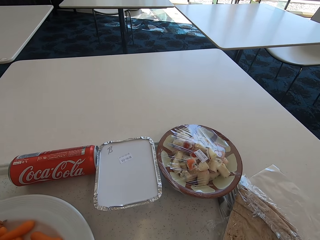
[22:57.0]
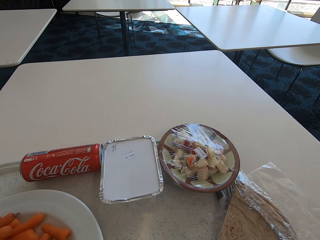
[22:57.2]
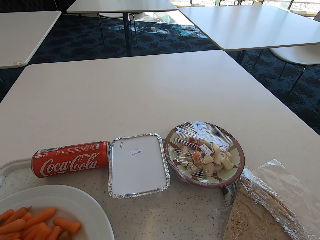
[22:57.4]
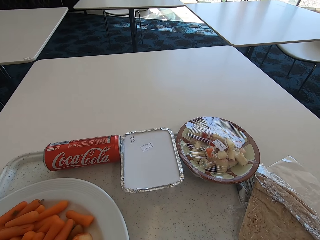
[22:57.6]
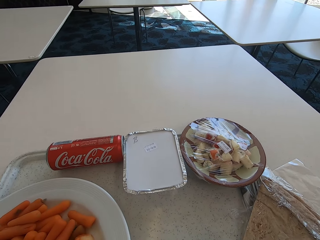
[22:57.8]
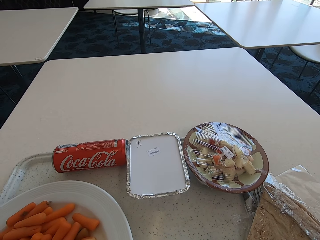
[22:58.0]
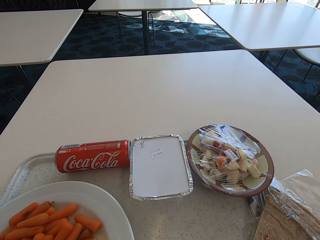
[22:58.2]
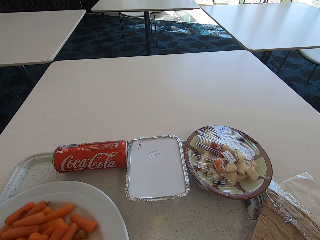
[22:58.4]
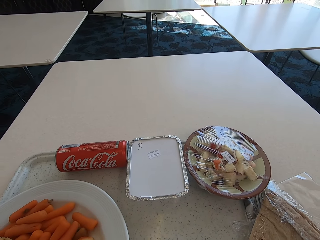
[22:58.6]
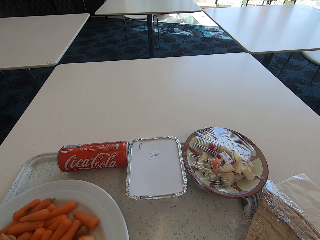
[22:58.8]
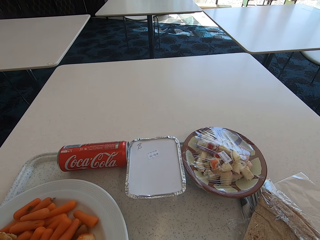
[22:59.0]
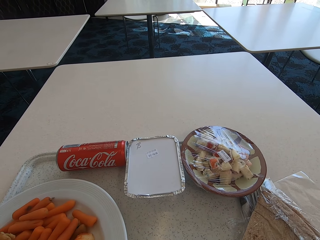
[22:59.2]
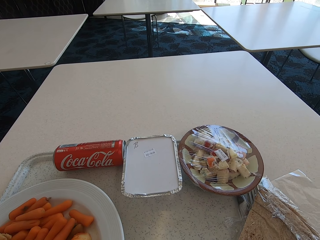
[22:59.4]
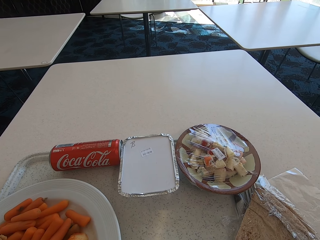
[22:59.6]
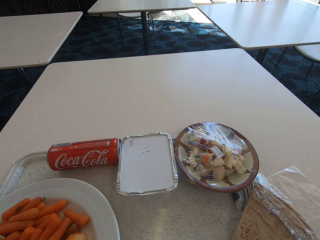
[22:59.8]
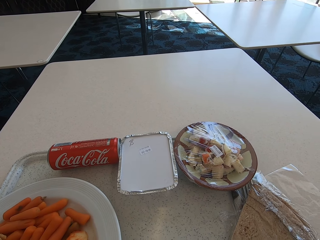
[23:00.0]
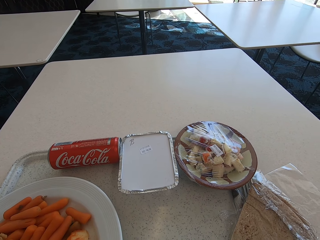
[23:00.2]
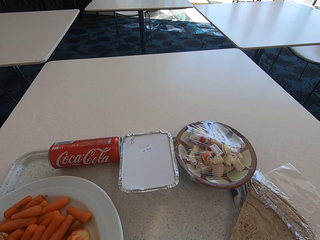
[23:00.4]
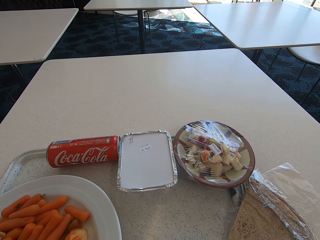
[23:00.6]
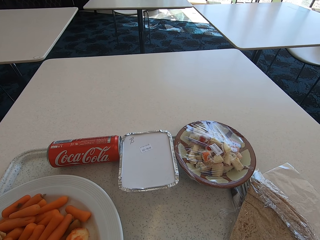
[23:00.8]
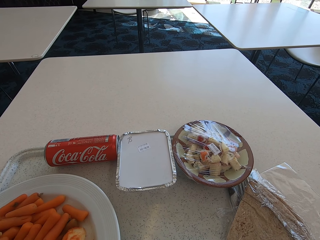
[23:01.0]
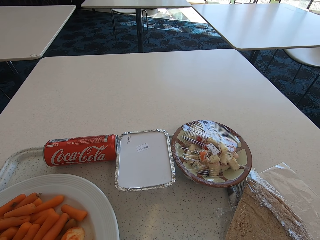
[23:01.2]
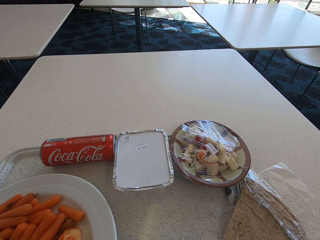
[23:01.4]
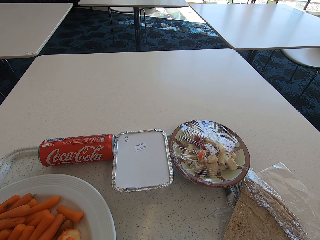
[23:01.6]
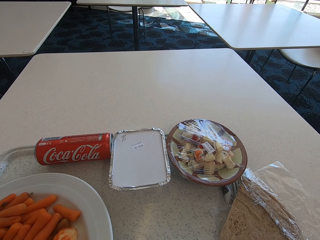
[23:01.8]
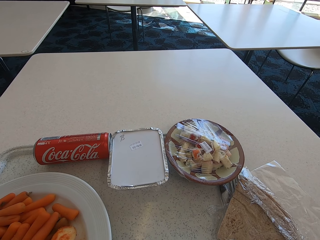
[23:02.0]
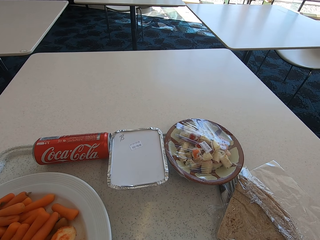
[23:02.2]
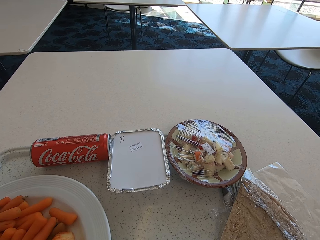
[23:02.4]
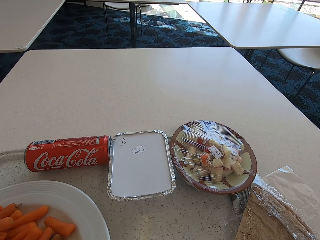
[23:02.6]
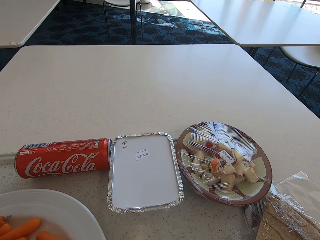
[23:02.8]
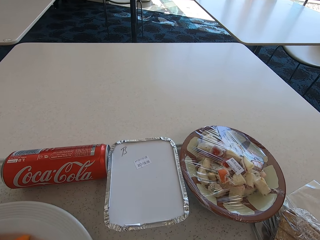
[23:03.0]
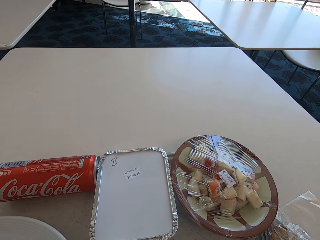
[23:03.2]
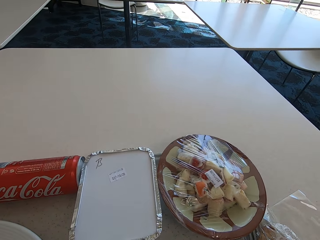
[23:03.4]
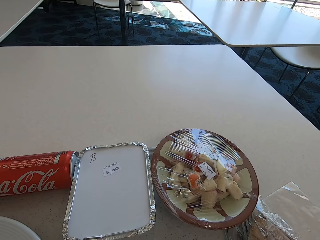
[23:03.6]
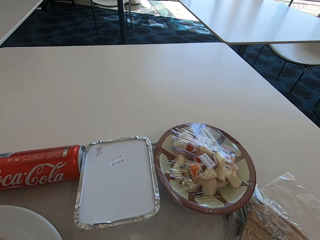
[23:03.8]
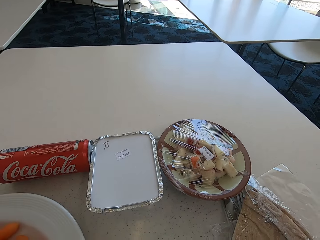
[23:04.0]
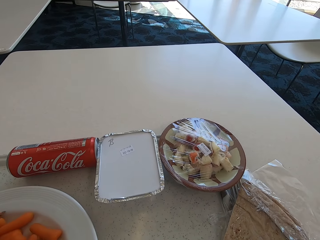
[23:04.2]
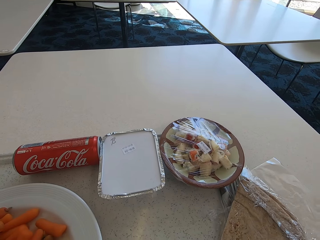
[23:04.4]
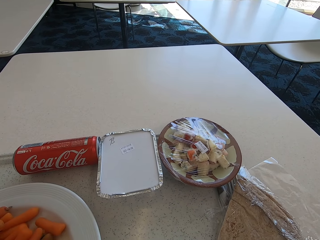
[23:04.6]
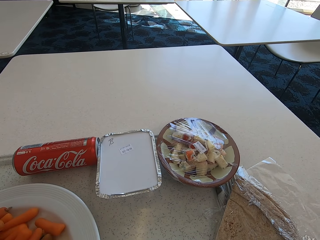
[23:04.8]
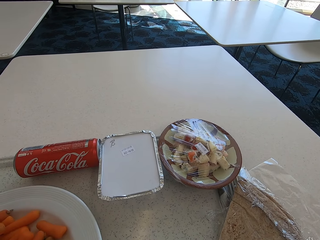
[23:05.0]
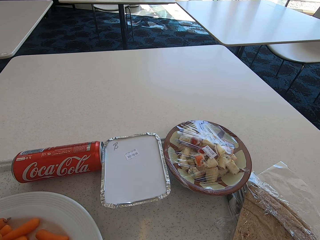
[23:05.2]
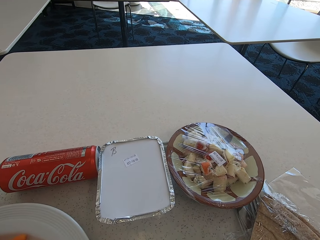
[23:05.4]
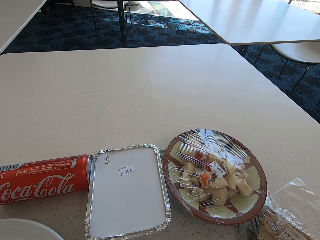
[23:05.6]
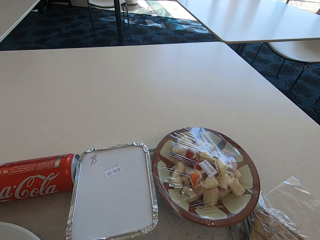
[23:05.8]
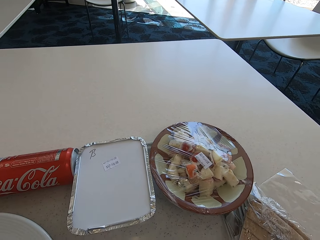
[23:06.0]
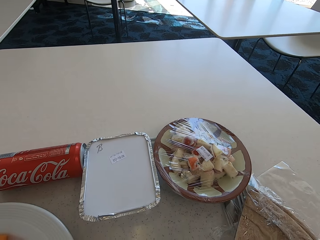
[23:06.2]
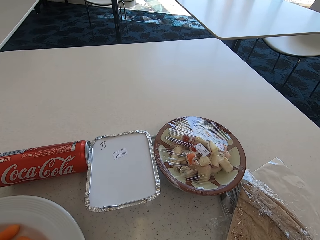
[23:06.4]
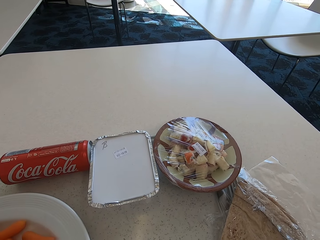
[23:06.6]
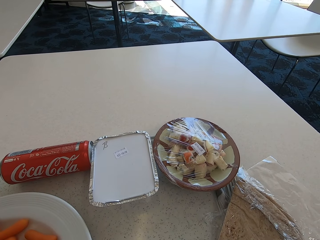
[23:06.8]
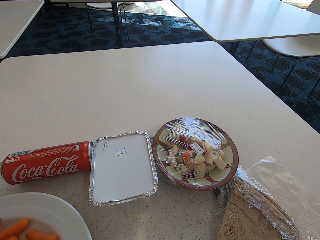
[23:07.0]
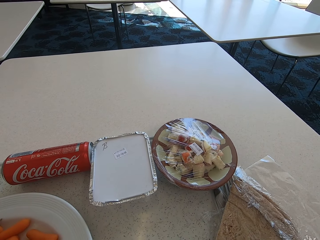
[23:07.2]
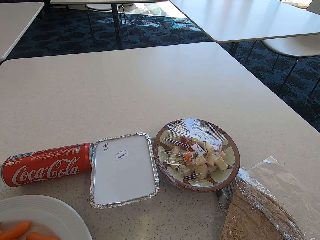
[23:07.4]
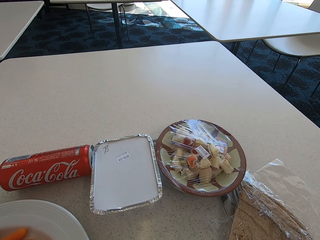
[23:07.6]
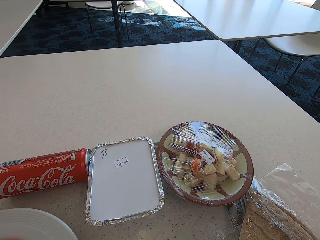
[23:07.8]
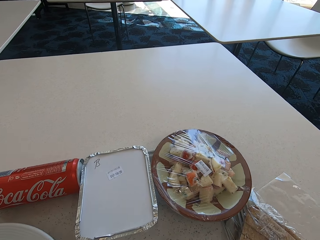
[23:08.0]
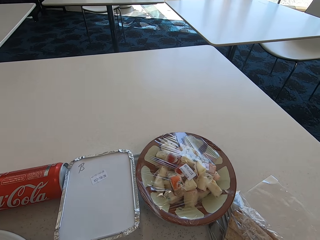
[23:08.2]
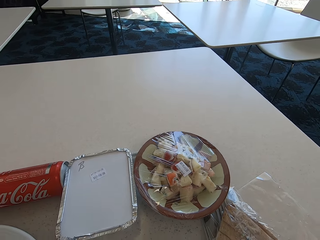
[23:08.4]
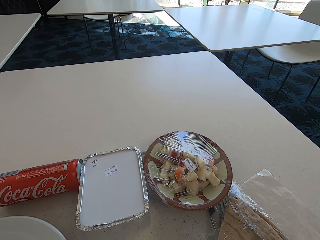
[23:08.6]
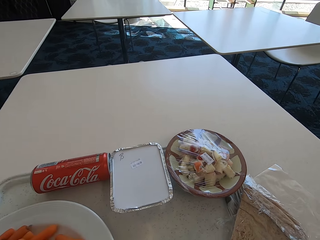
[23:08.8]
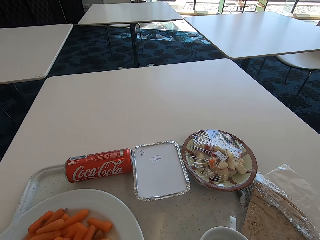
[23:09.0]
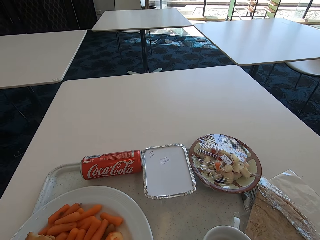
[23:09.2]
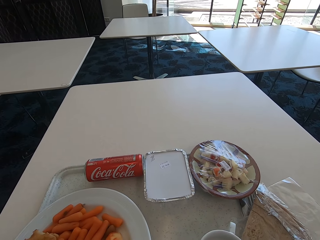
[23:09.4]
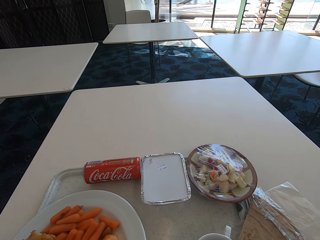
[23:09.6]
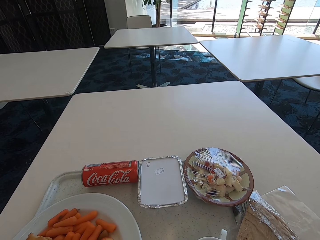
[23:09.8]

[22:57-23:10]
The camera wearer takes the food with the spoon. They put the food in the mouth. They take the food with the spoon.

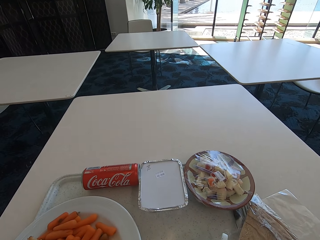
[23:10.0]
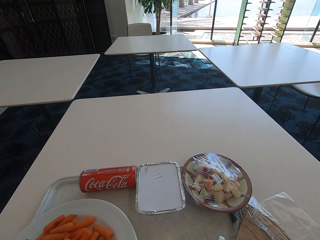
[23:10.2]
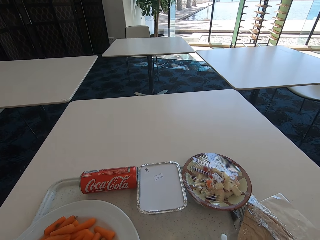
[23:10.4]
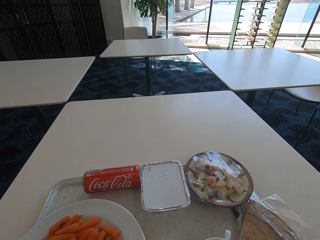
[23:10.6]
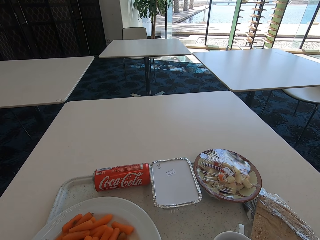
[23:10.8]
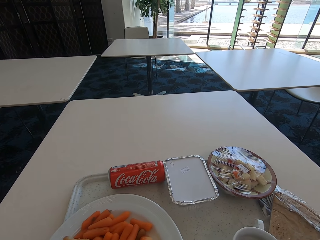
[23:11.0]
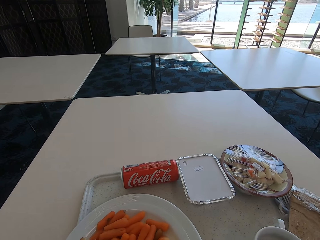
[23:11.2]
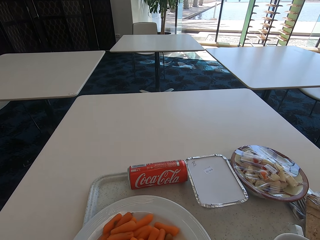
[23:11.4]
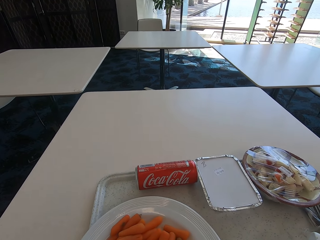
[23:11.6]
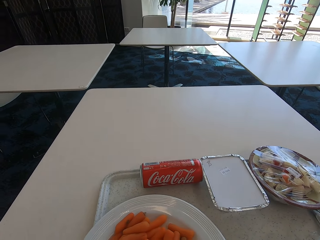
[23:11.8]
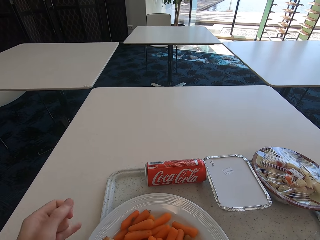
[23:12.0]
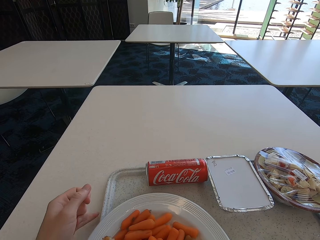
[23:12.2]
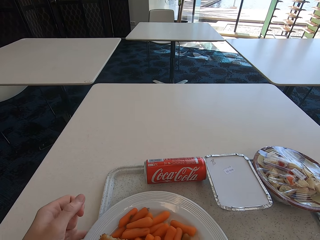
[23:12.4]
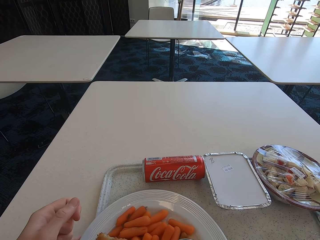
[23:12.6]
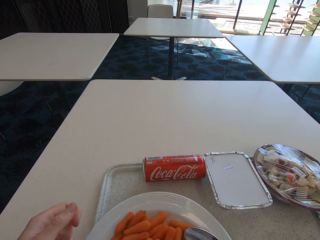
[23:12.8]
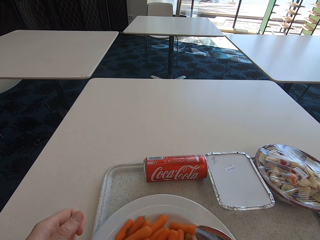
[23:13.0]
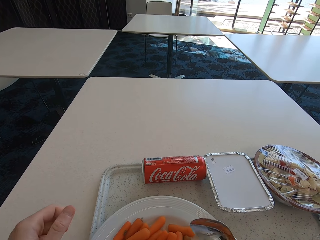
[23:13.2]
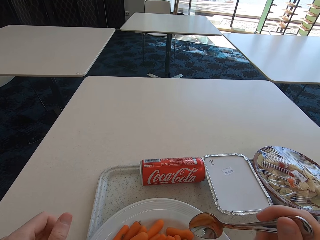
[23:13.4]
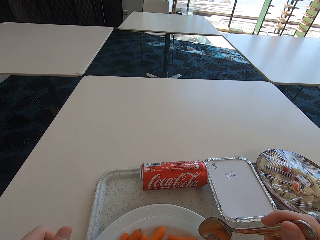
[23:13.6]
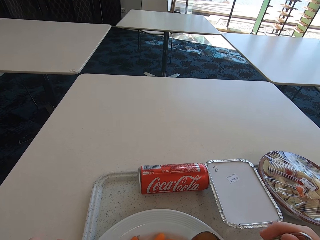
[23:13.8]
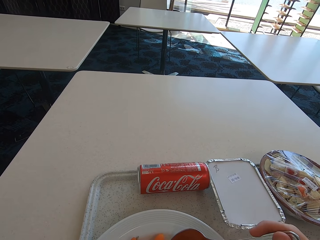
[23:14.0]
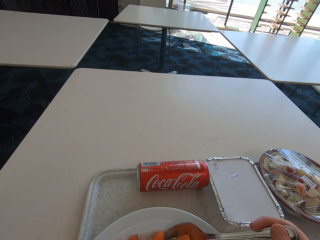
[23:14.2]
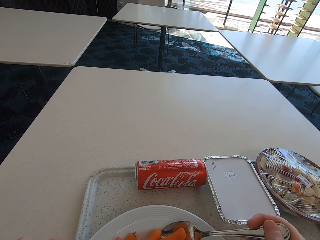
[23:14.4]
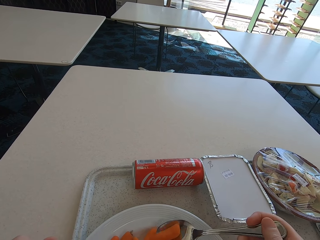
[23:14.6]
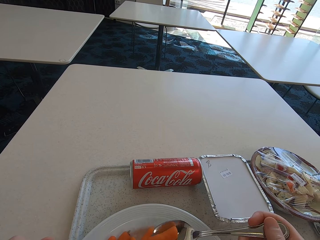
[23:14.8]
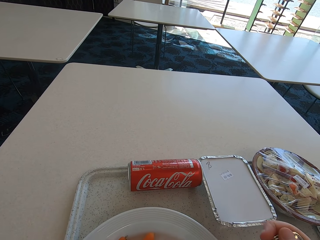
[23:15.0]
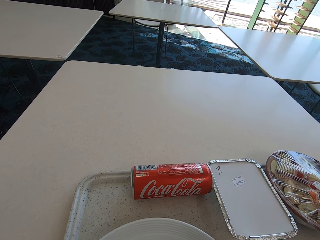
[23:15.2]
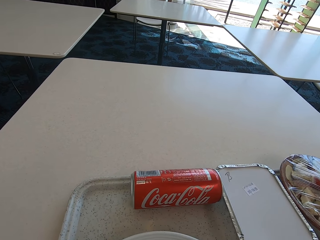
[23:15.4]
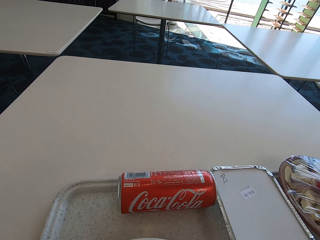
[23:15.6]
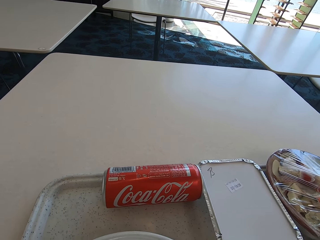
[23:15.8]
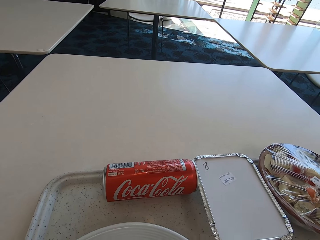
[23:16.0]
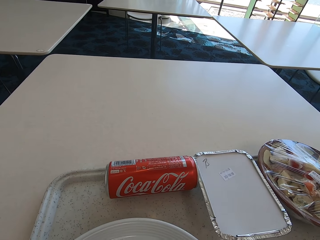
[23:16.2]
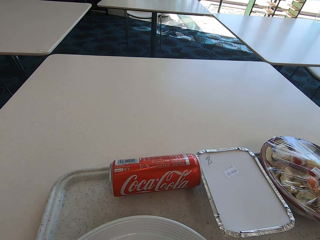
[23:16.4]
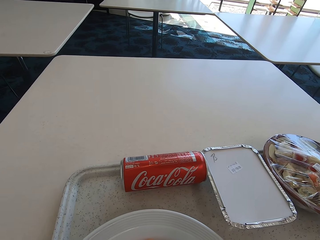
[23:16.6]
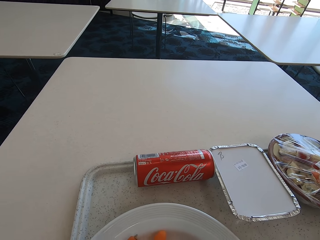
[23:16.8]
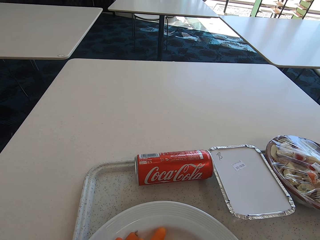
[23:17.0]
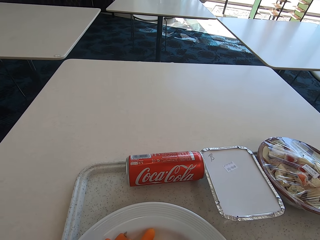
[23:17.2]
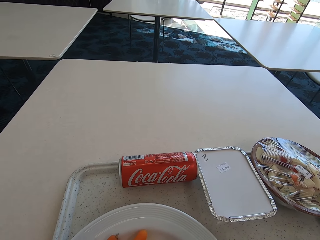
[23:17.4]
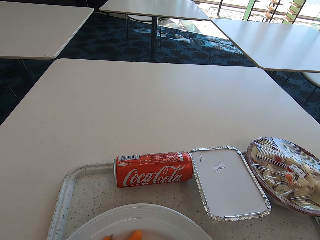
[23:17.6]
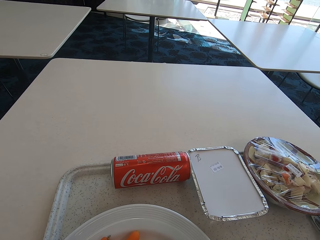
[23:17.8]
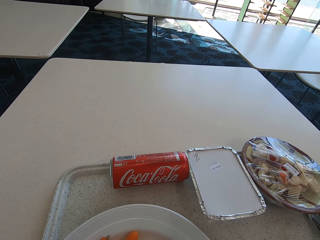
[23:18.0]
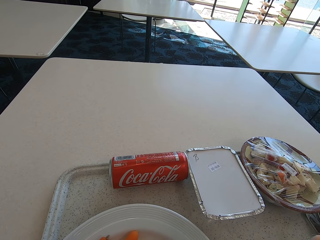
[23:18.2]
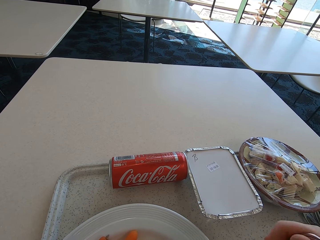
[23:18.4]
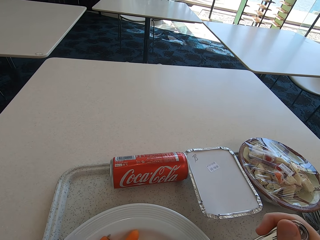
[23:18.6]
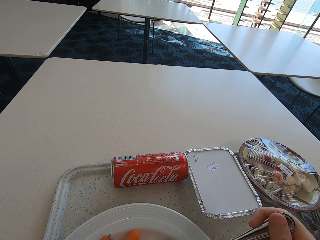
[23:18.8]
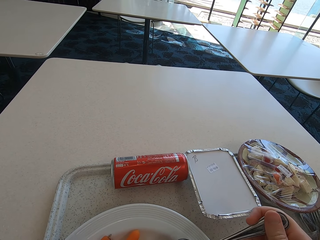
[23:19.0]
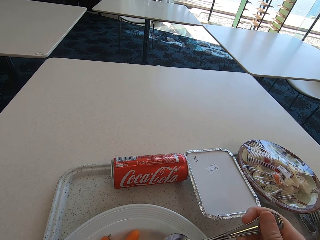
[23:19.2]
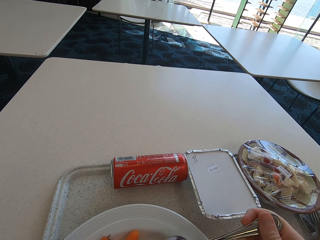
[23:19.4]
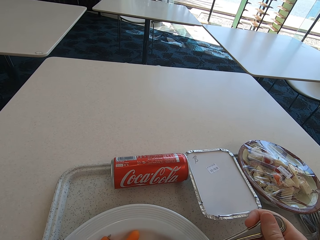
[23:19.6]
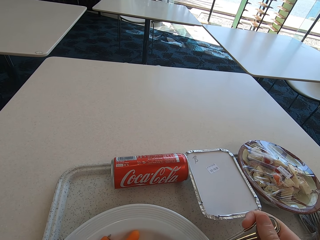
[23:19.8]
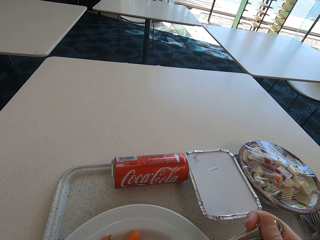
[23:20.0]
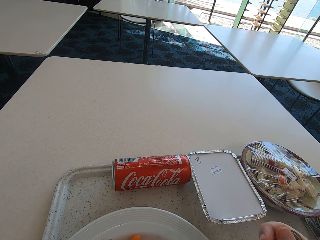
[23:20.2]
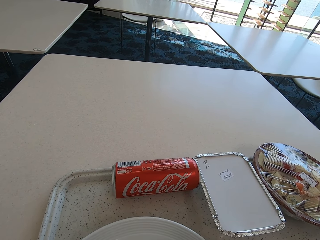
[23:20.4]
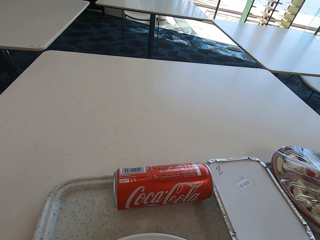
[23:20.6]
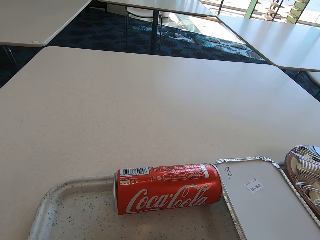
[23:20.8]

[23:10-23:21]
The camera wearer moves the tray on the table. He moves the plate with his hand. He picks food from the plate with the spoon. He puts the food in the mouth.
